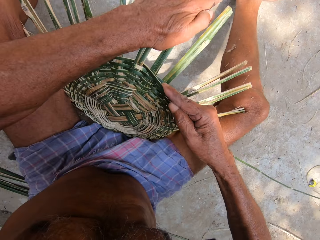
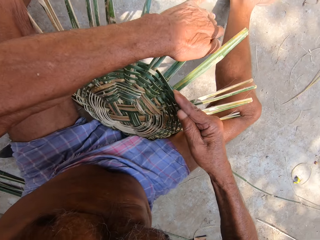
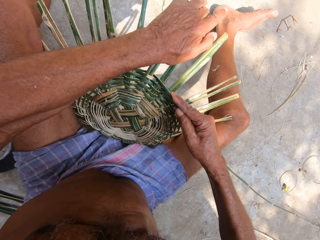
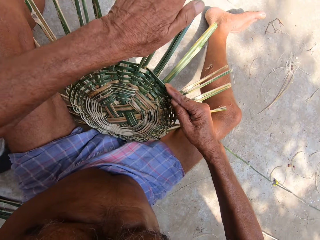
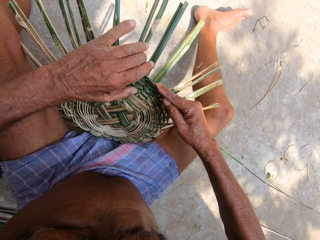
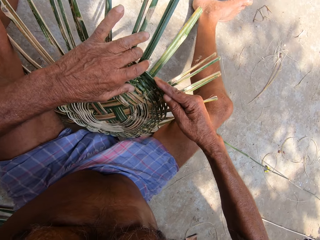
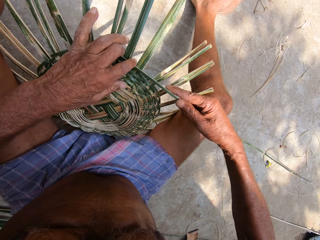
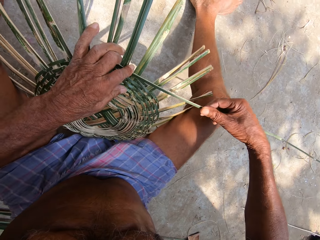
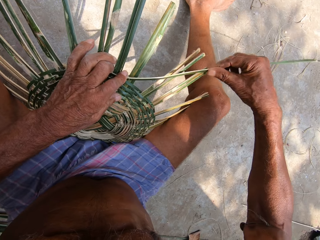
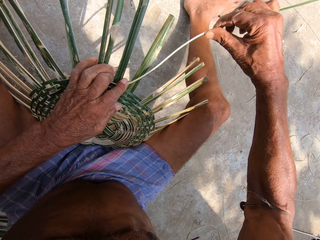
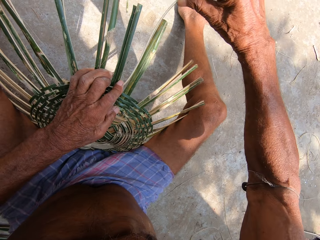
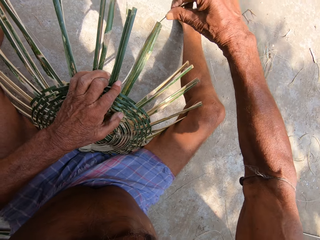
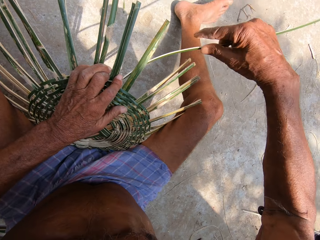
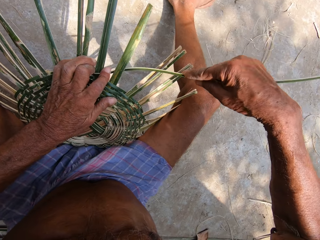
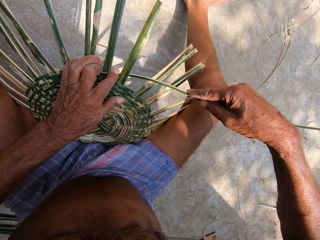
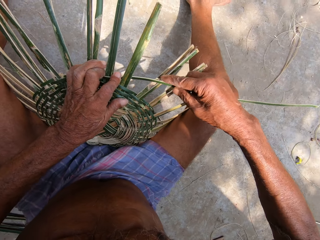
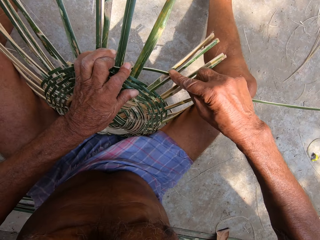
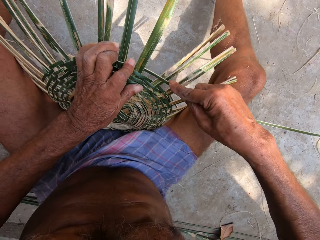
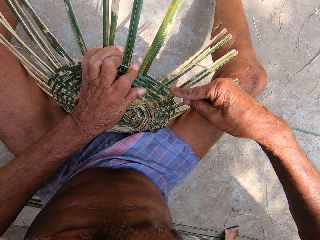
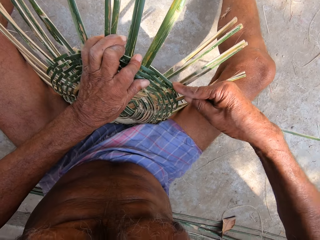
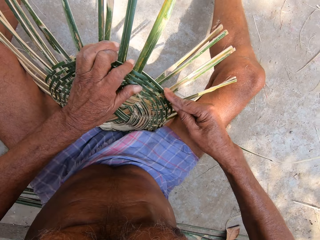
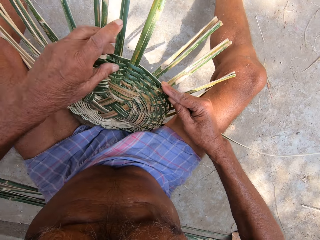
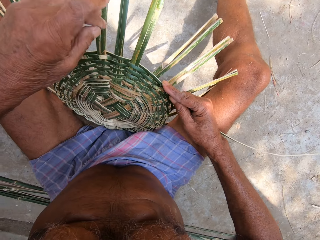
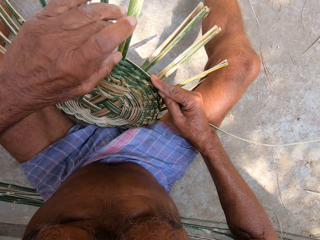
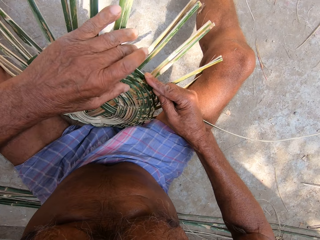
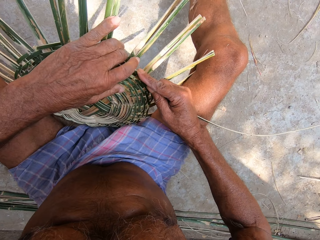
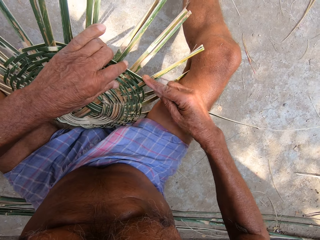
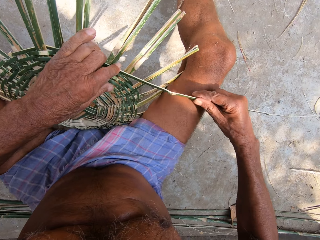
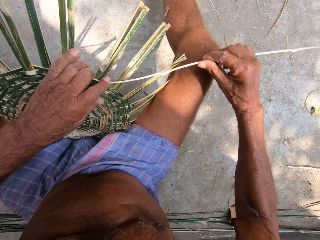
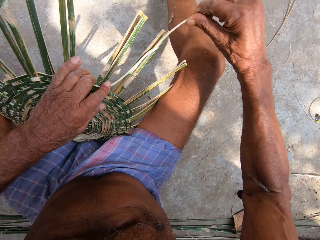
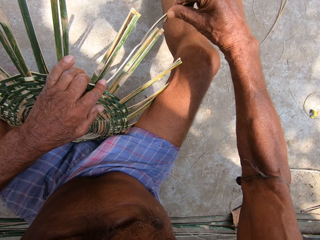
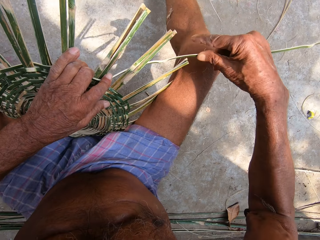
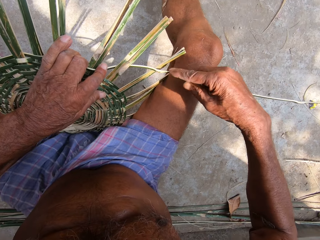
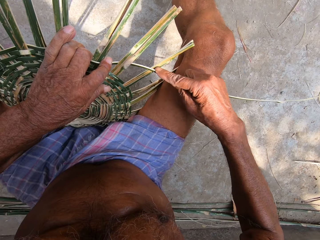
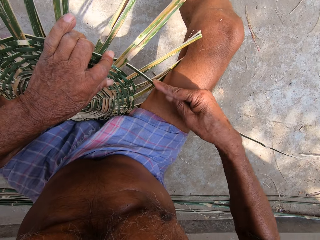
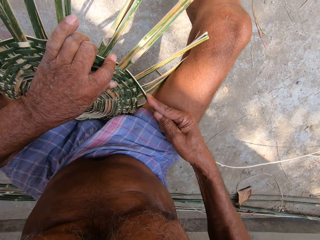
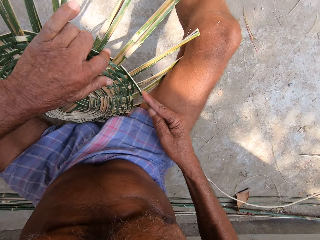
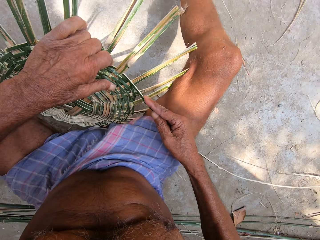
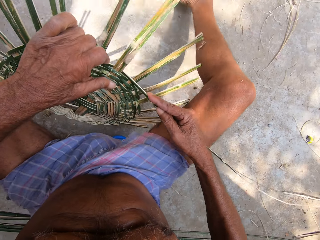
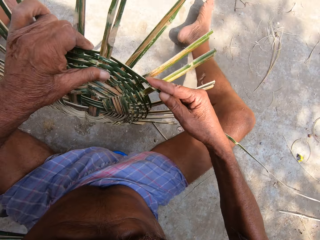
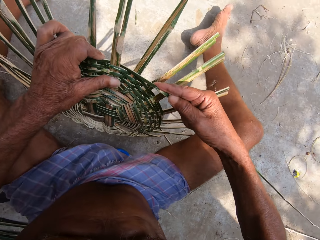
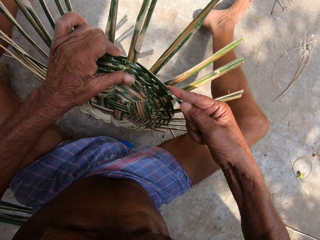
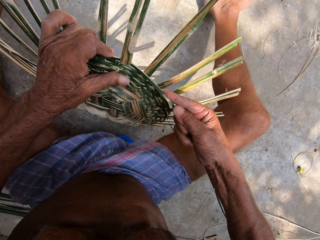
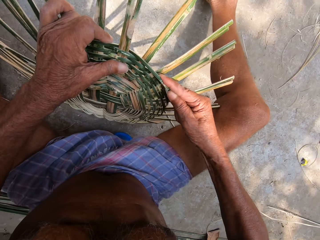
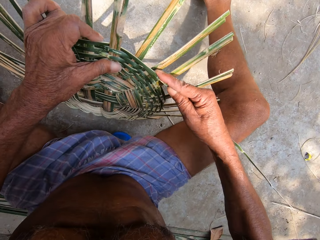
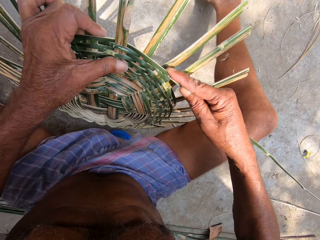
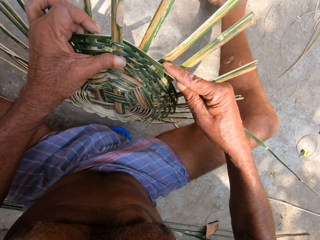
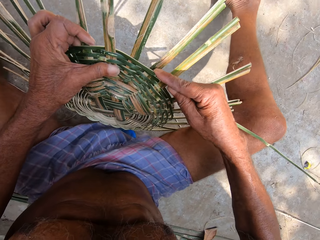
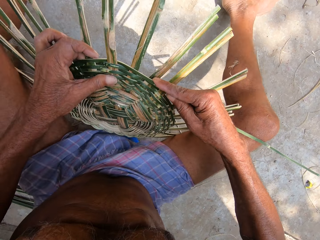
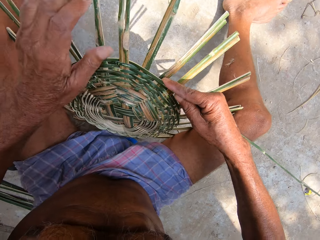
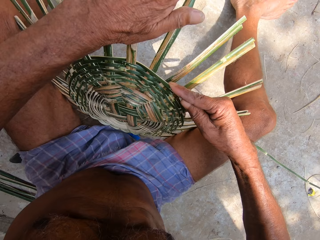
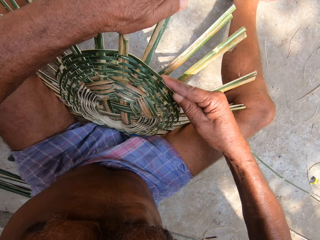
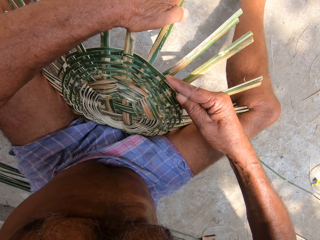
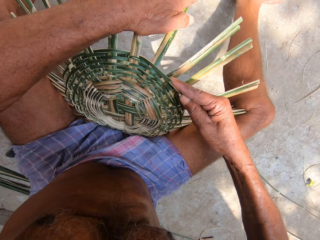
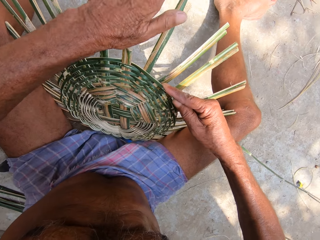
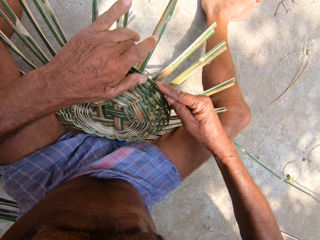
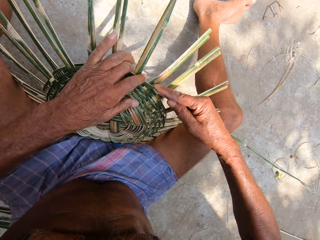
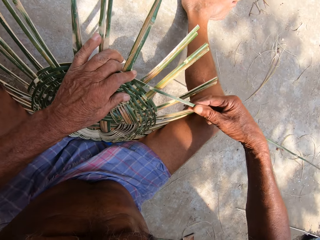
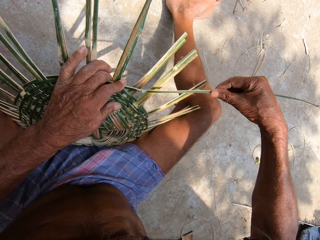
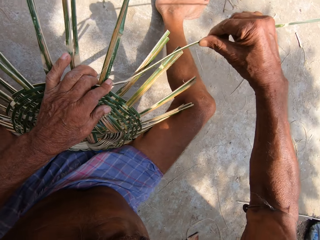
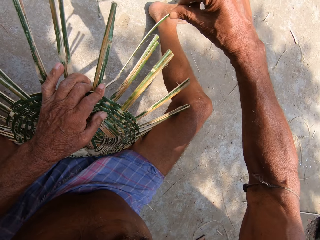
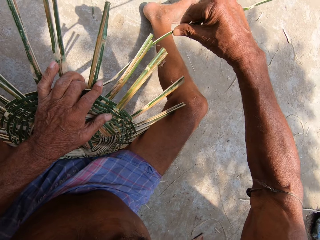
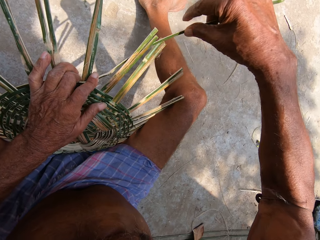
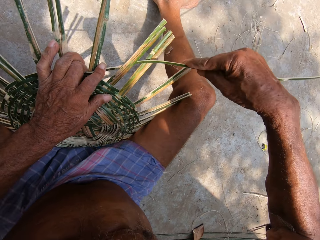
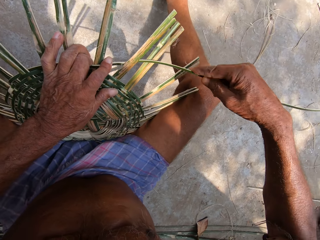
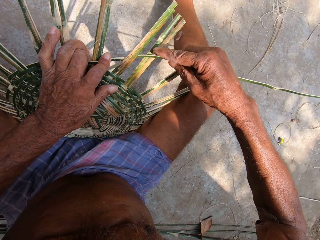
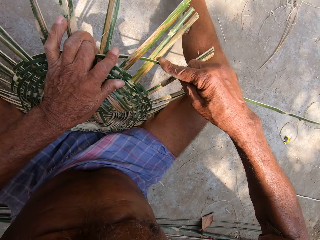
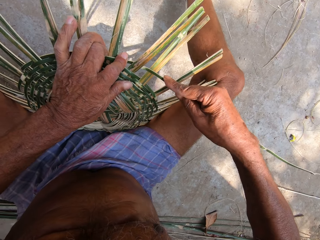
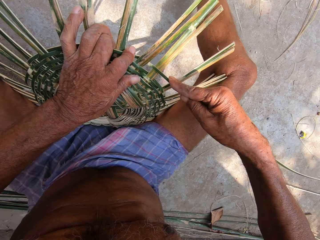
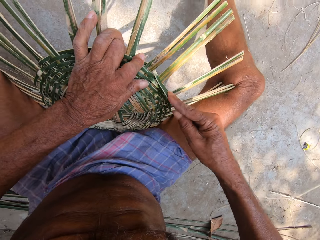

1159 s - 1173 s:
The camera wearer adjusts some bamboo strips on the craft on the ground with his left hand. He presses the bamboo strip into the craft on the ground with his left hand. He weaves the bamboo strip into the craft on the ground with his right hand. He presses the bamboo strip into the craft on the ground with his left hand. He weaves the bamboo strip into the craft on the ground with his right hand. He turns the craft on the ground with his left hand. He adjusts some bamboo strips on the craft on the ground with his left hand. He presses the bamboo strip into the craft on the ground with his left hand. He weaves the bamboo strip into the craft on the ground with his right hand.

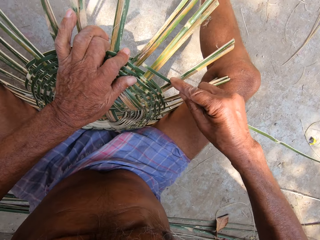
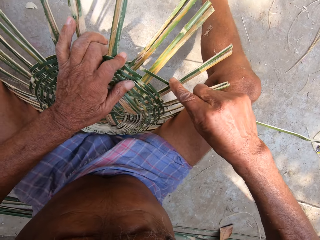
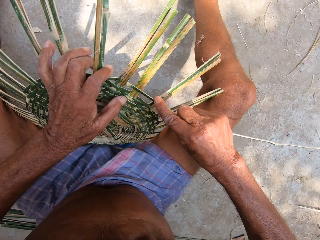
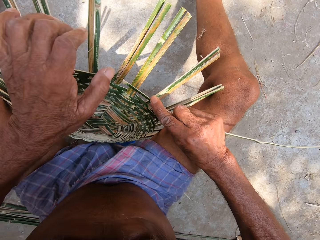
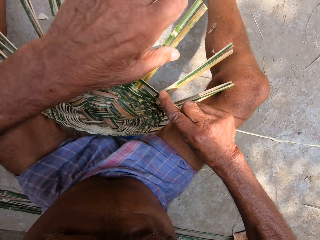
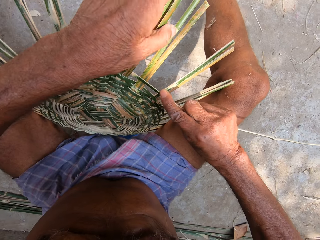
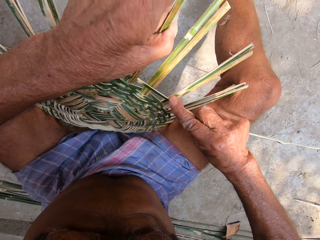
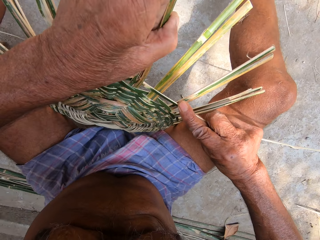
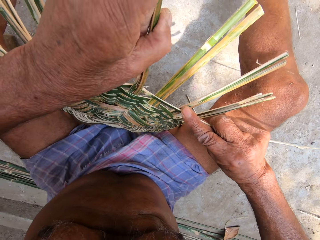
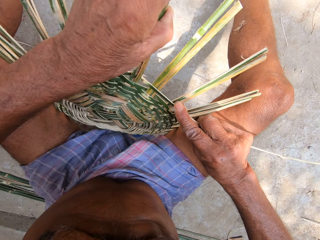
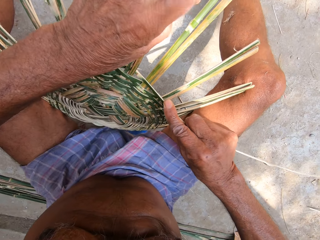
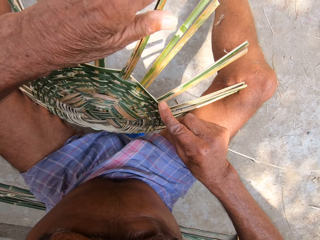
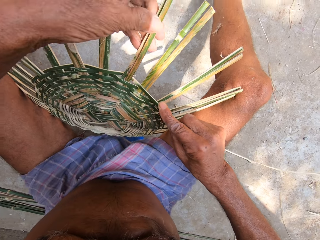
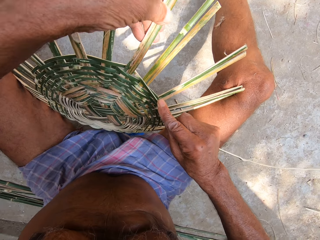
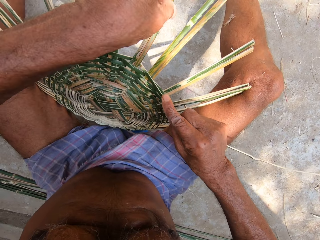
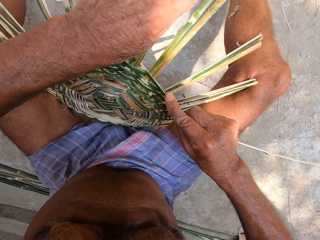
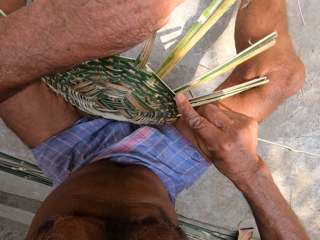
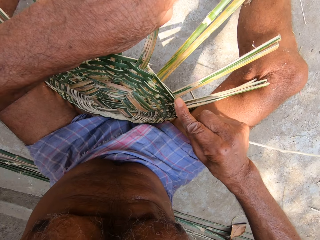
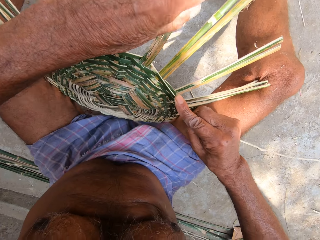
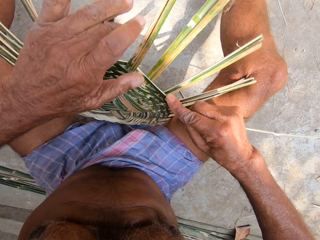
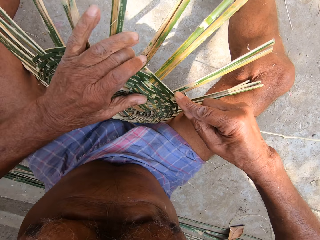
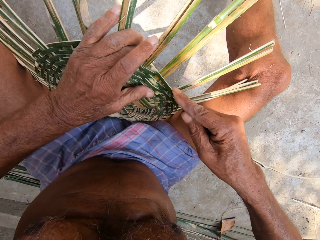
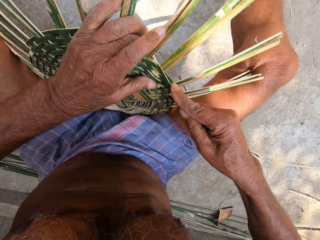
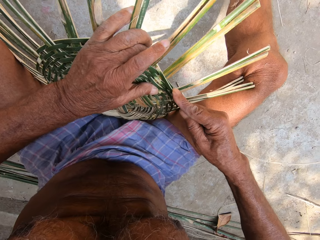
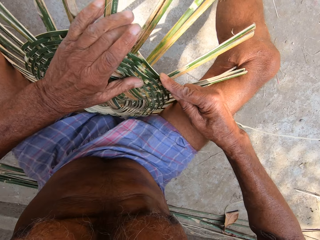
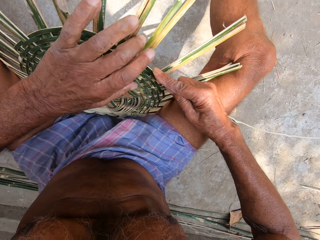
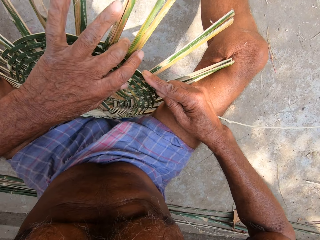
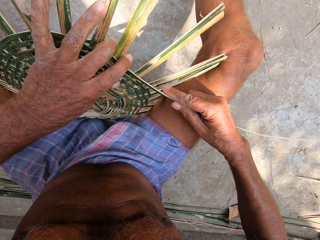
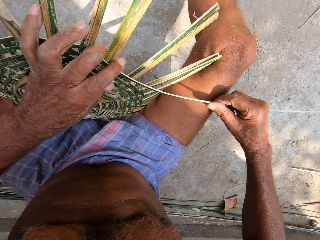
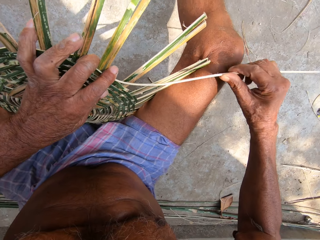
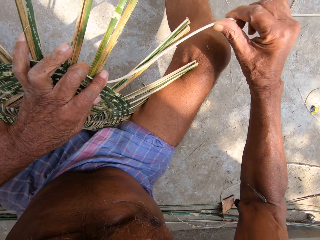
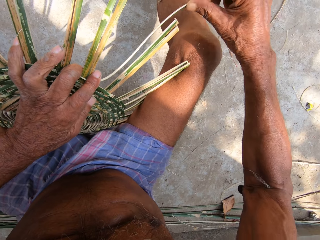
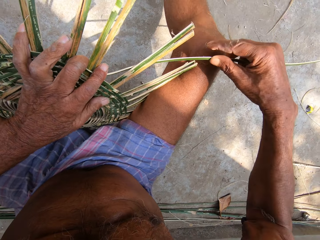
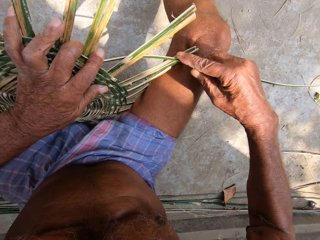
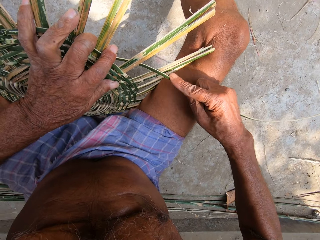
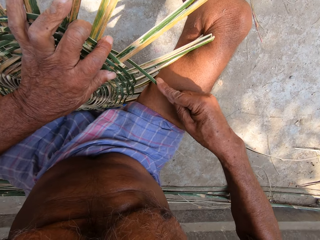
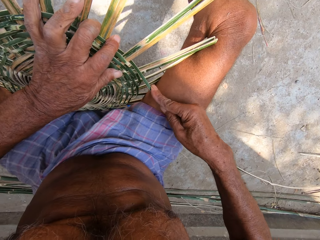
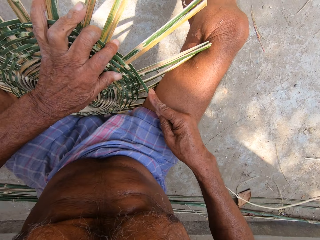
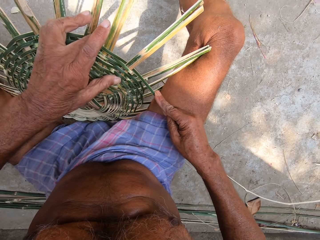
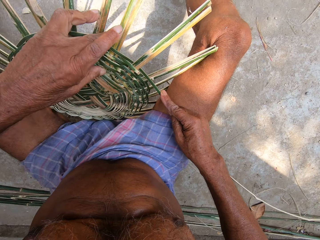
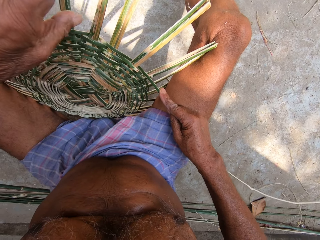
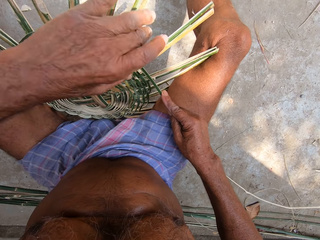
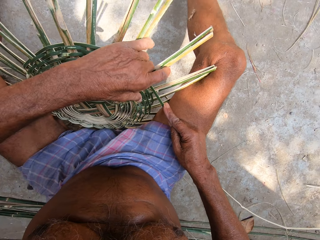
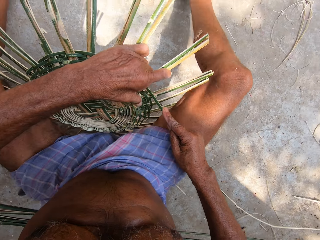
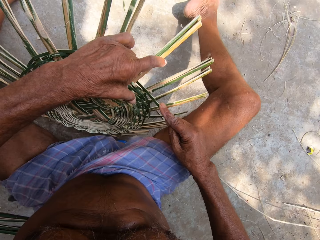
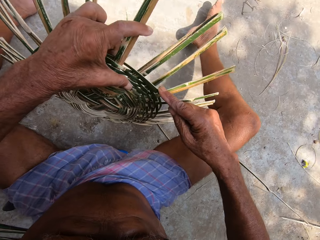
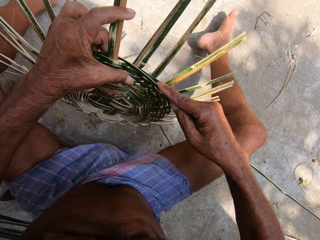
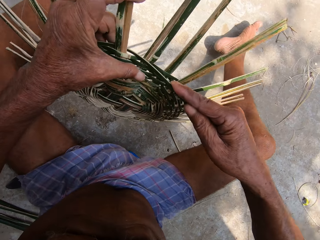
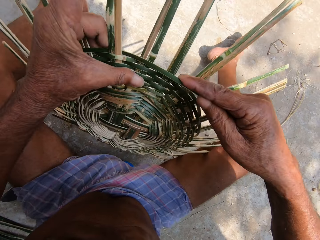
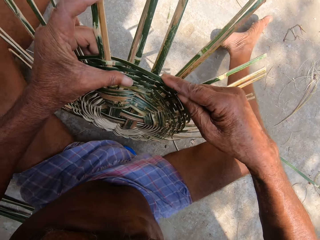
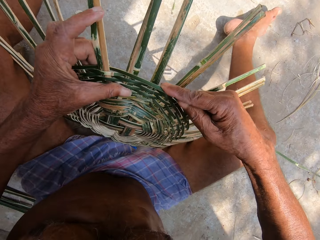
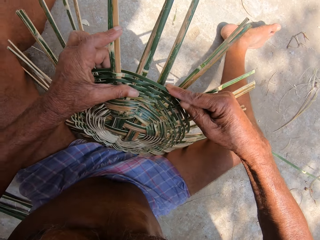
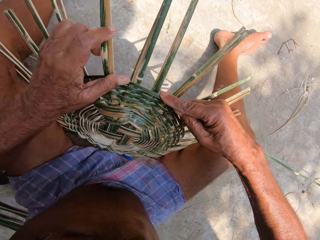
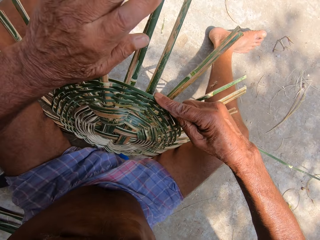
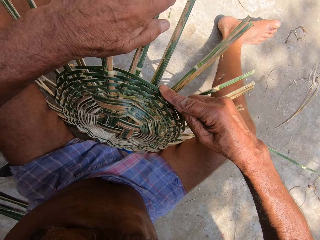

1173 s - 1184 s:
The camera wearer adjusts some bamboo strips on the craft on the ground with his left hand. He presses the bamboo strip into the craft on the ground with his left hand. He presses the bamboo strip again. He weaves the bamboo strip into the craft on the ground with his right hand. He turns the craft on the ground with his left hand.
